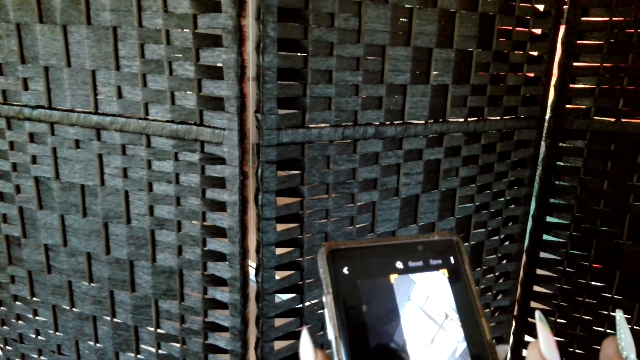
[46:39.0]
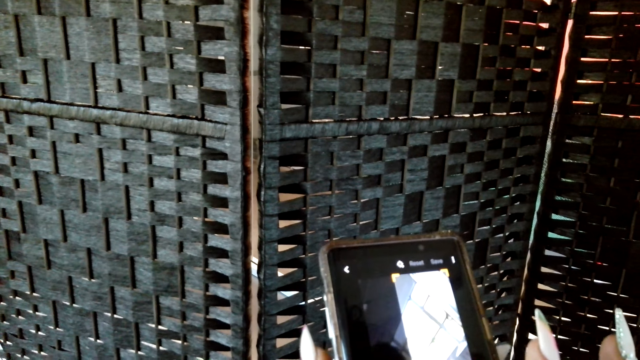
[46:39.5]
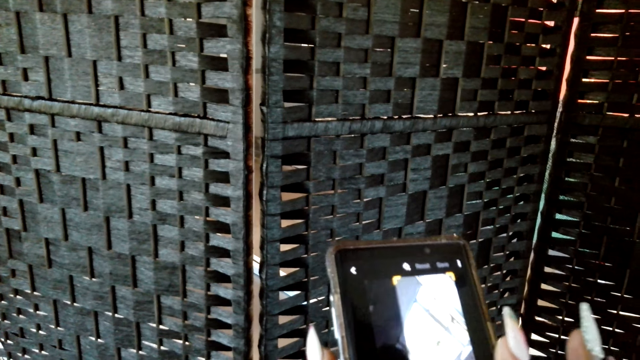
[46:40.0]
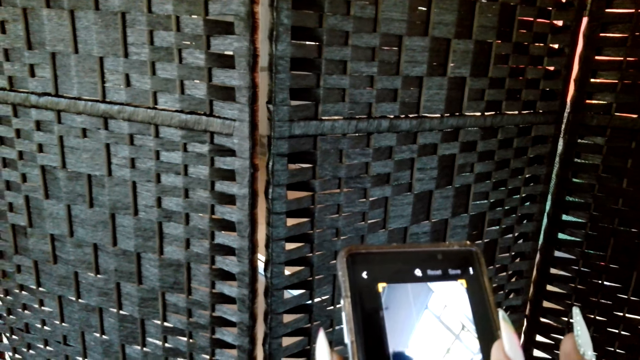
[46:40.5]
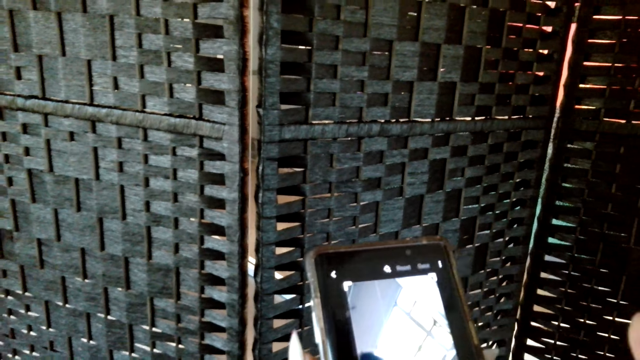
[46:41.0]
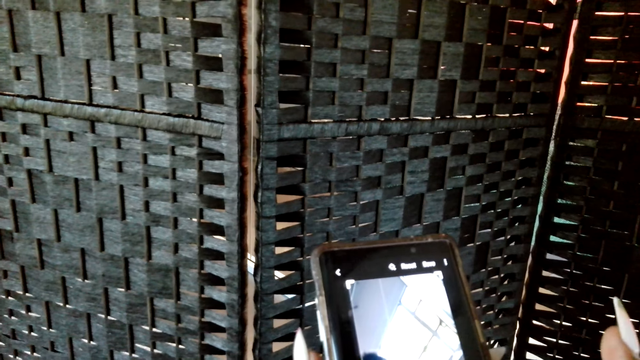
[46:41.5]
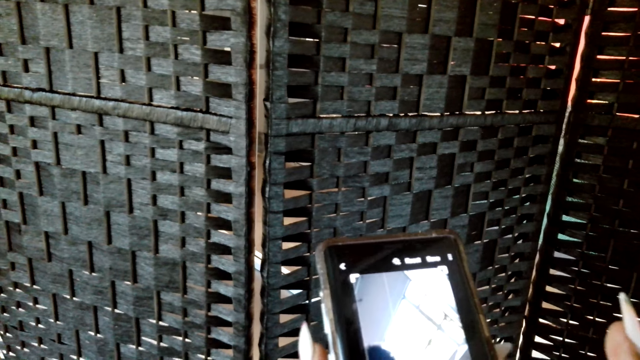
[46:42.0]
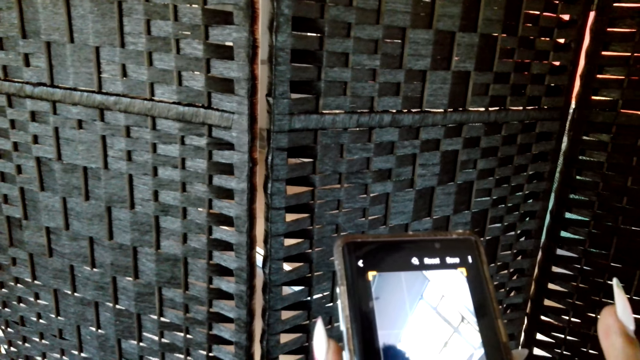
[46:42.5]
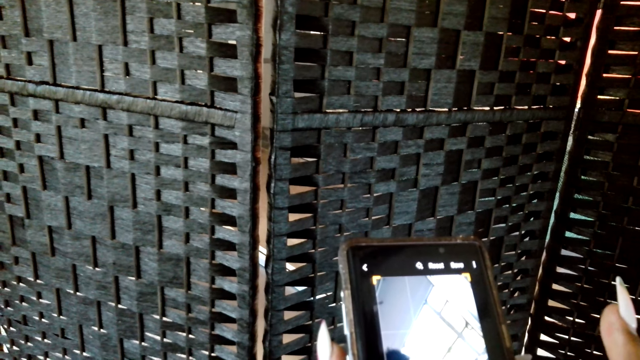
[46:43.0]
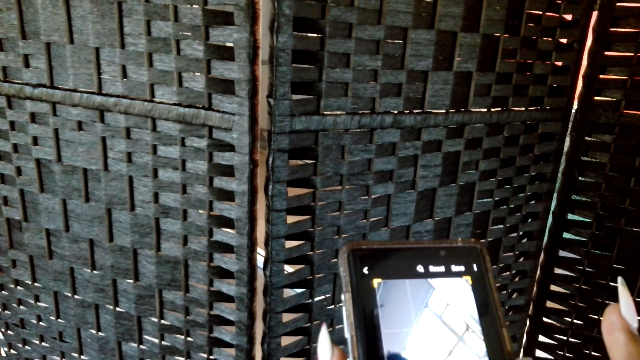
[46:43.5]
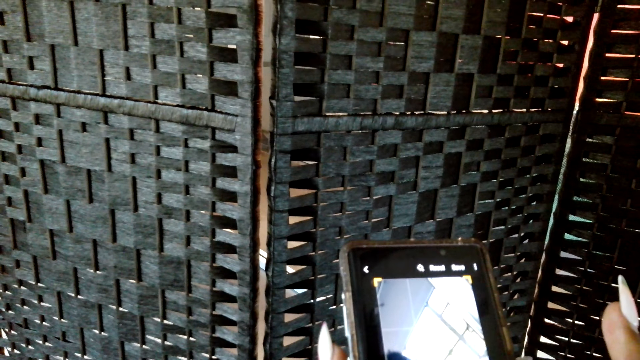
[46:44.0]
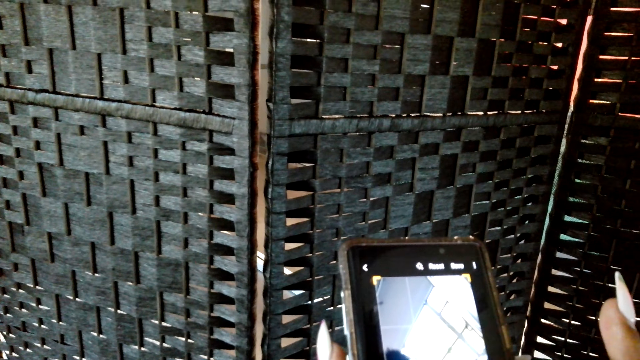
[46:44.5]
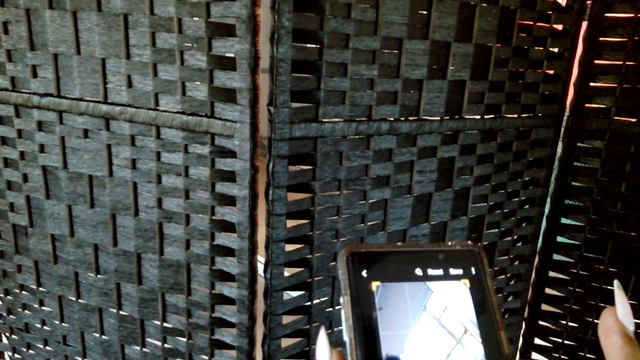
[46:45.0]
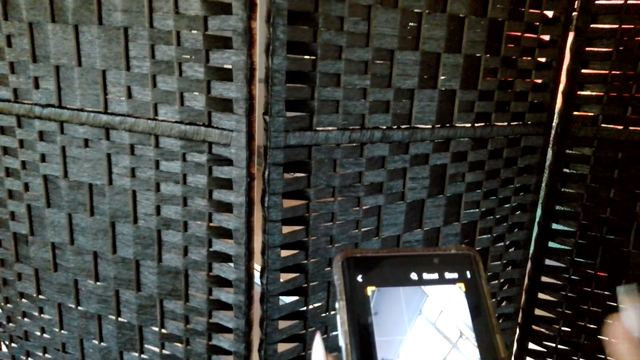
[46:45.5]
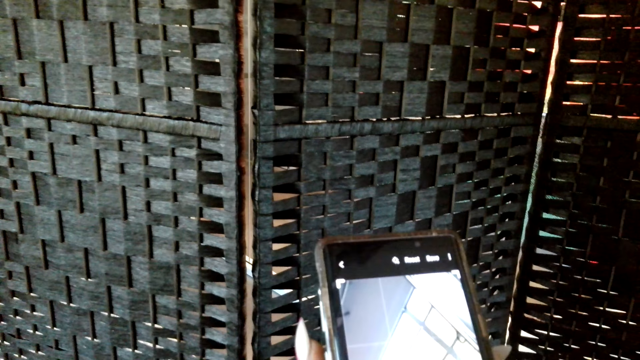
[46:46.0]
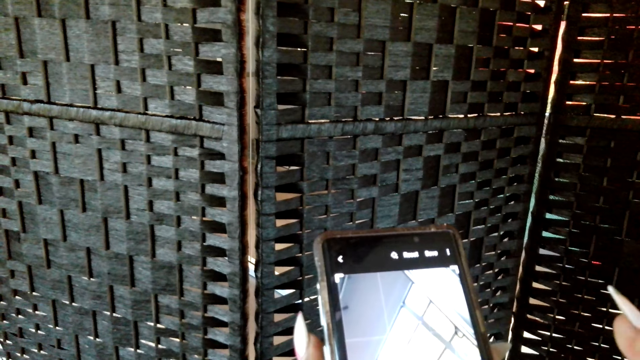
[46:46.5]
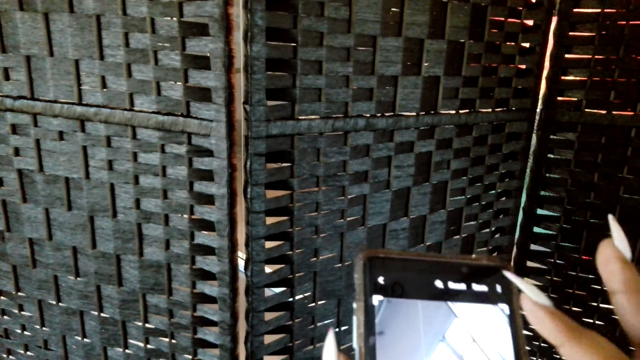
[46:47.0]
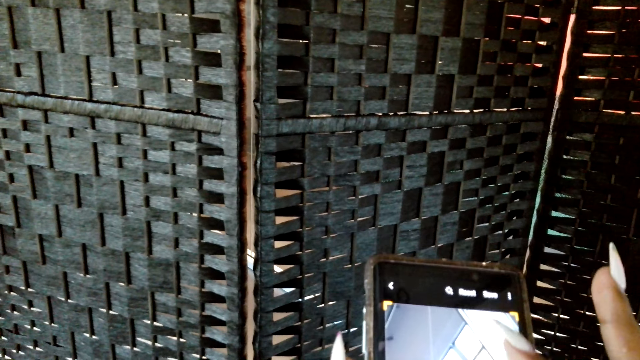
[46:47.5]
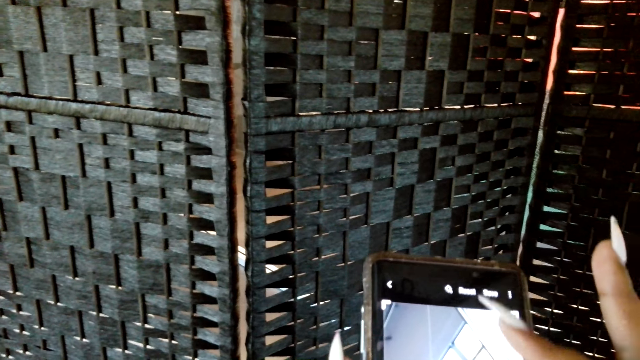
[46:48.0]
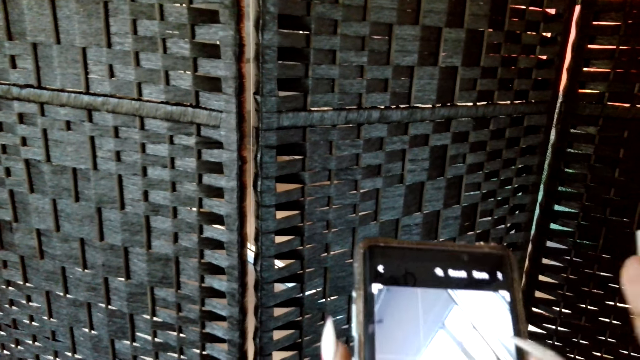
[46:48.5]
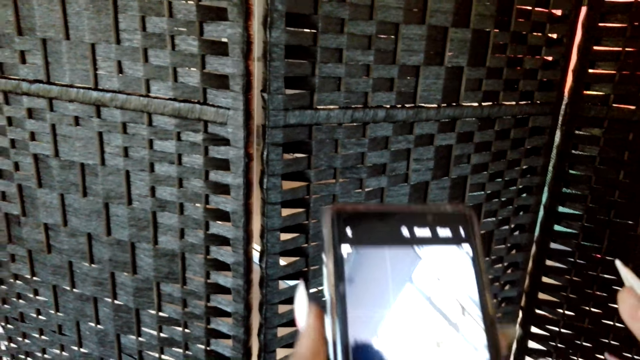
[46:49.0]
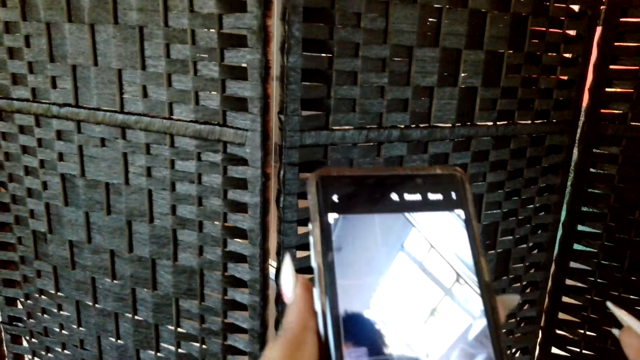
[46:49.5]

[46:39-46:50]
The camera wearer crops a photo on a phone.

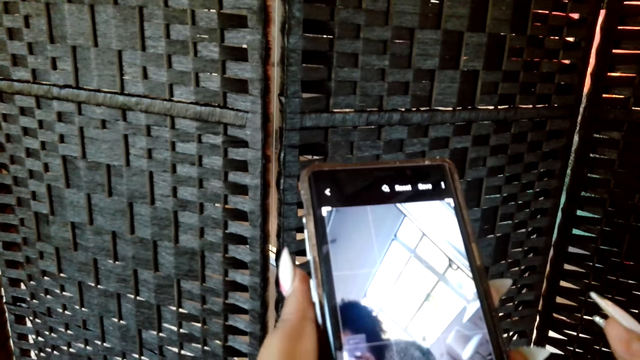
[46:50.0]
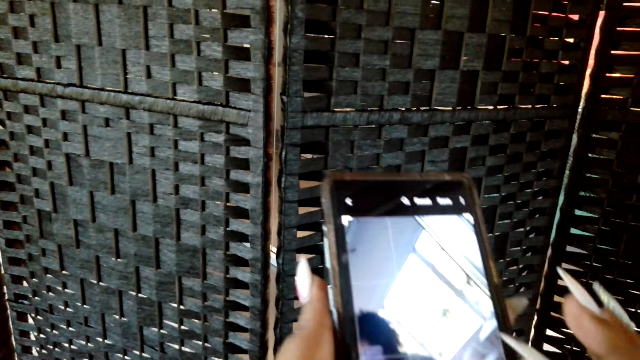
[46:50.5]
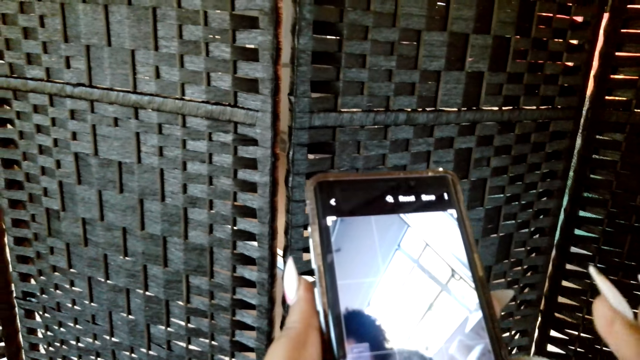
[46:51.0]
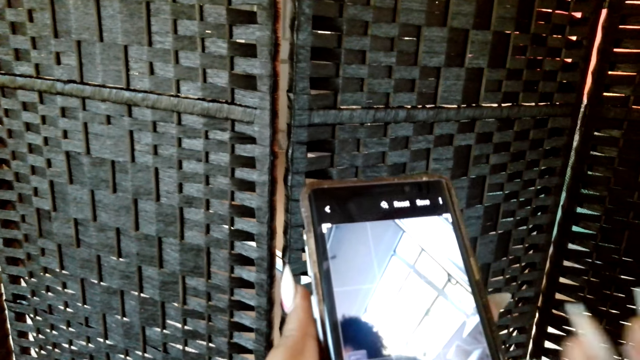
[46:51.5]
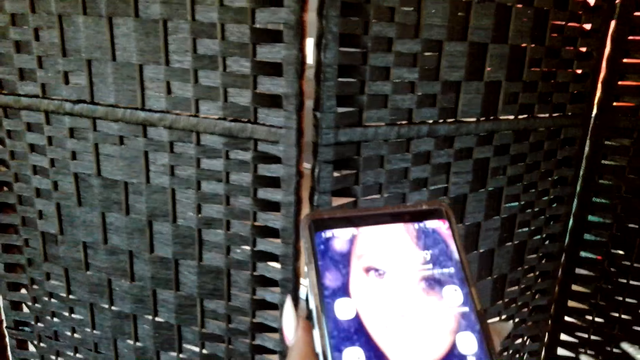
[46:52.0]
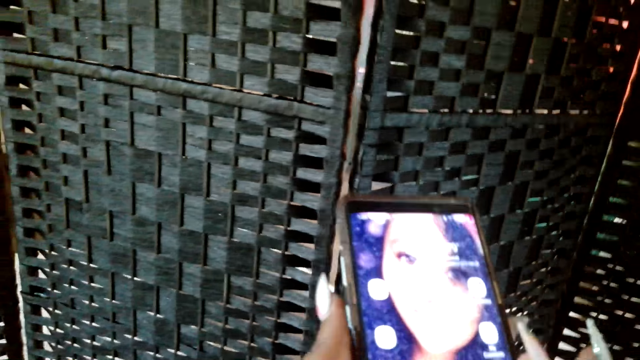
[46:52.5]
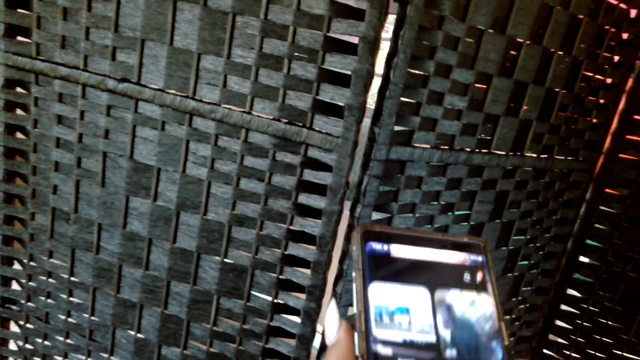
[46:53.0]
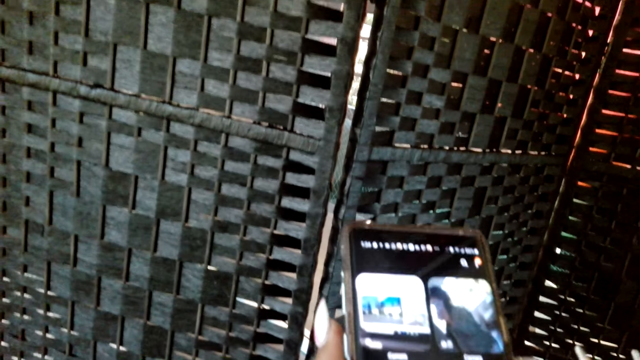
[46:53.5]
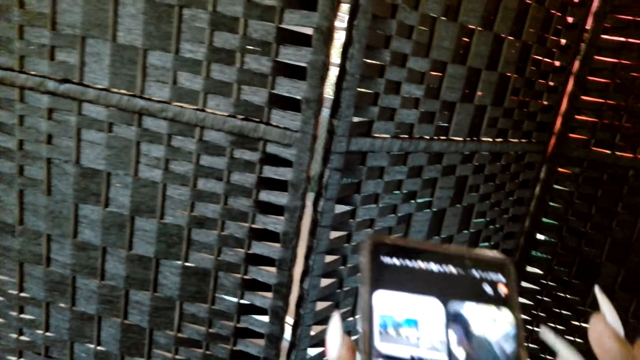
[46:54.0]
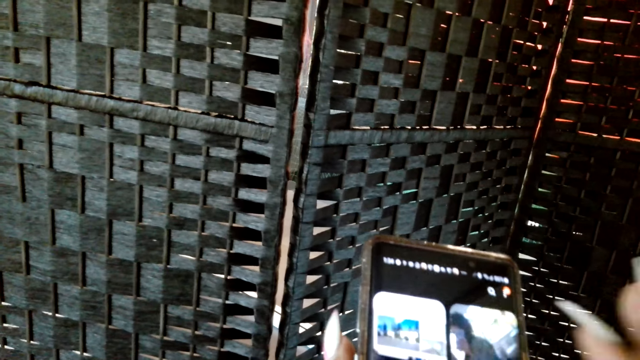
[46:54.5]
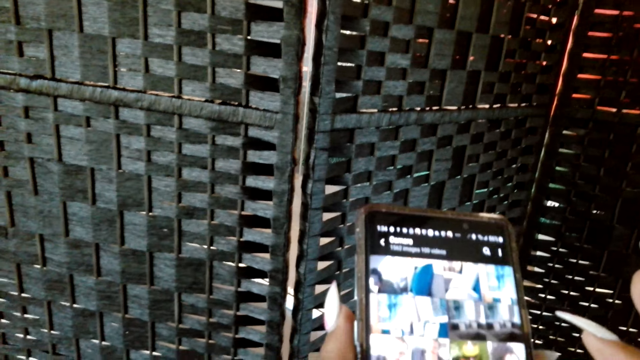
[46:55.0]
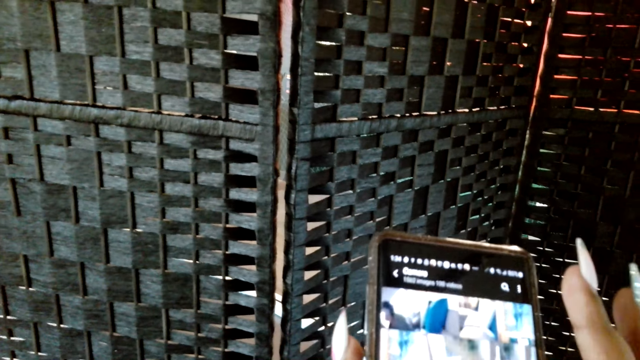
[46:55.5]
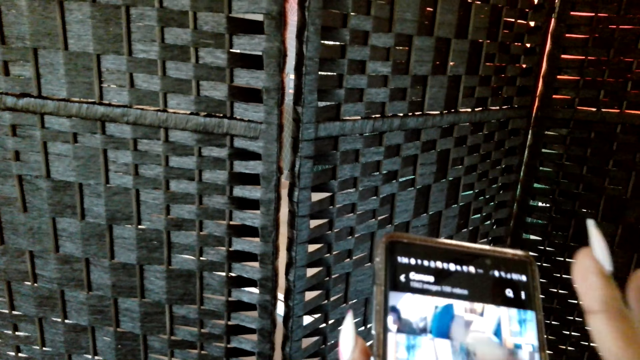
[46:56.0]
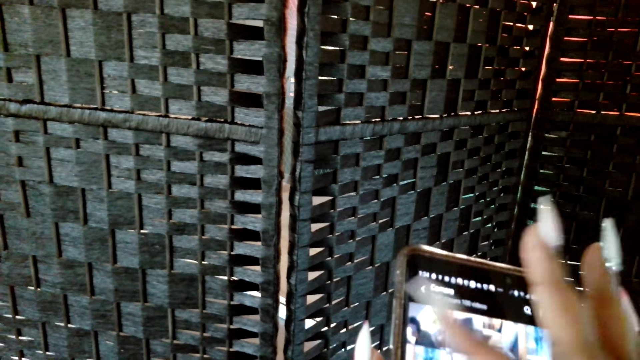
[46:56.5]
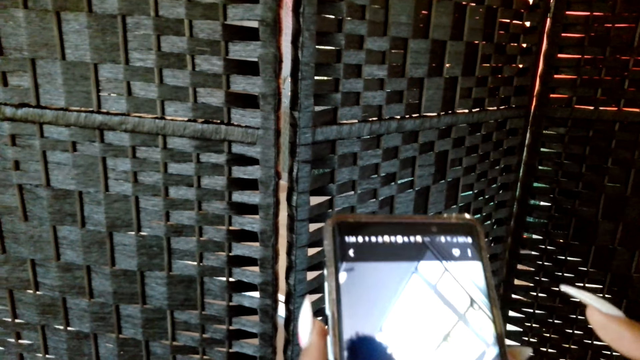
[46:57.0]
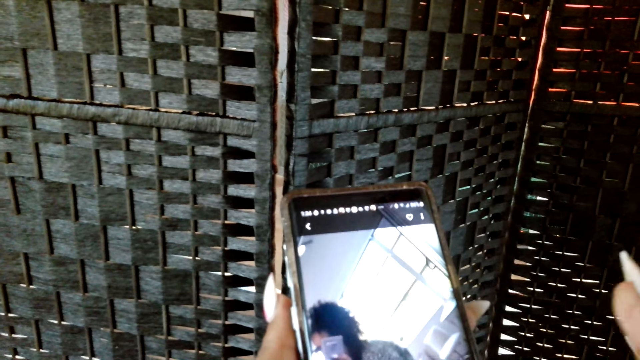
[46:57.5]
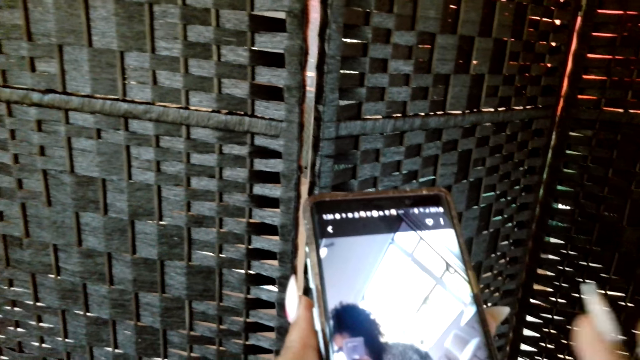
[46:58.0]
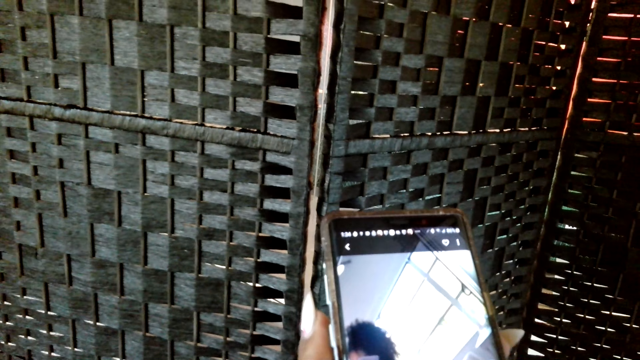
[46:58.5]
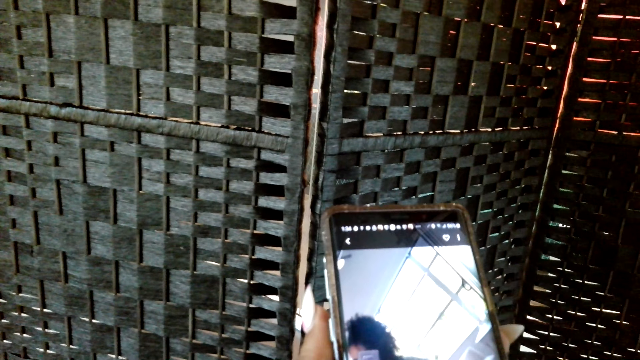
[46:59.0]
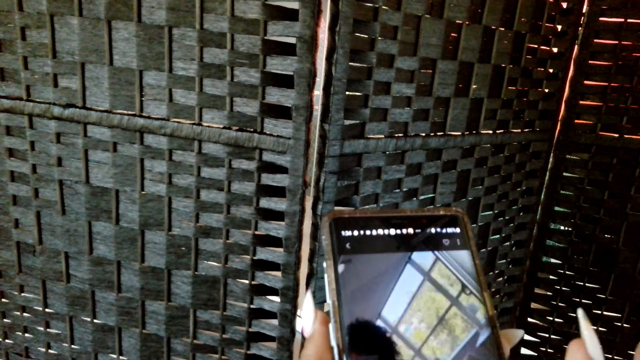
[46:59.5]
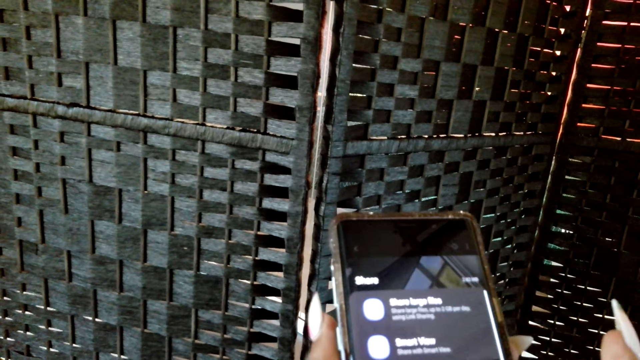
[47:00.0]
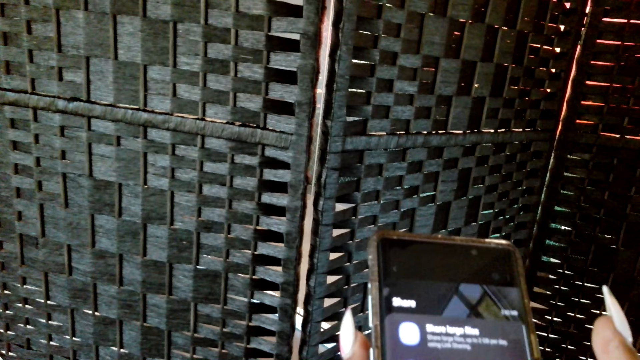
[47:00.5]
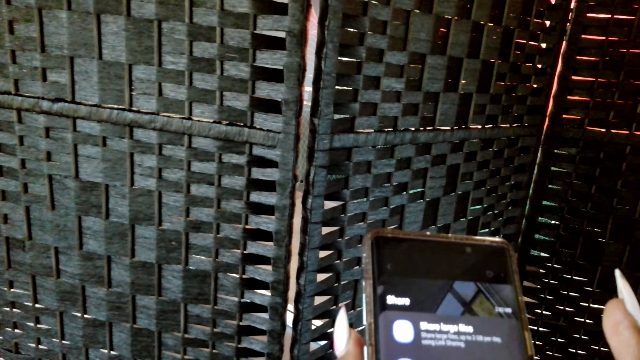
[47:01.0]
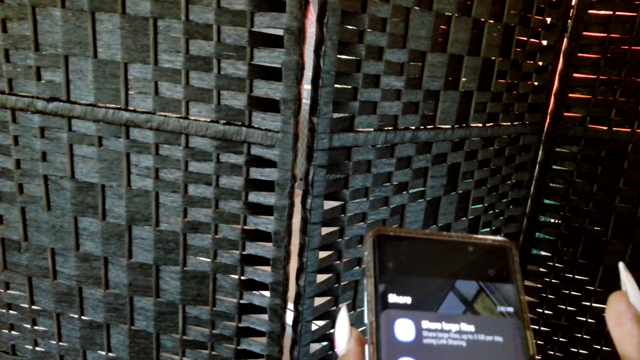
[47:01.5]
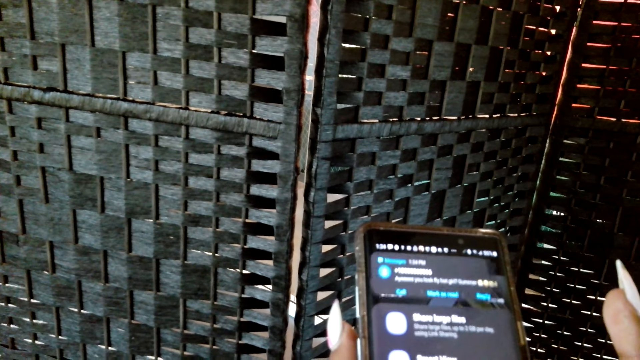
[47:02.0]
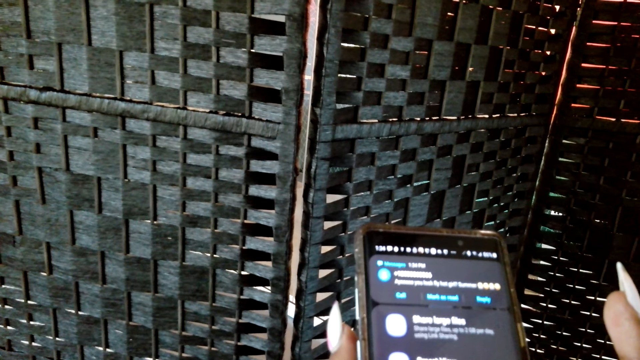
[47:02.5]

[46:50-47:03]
The camera wearer touches a phone. They touch the phone repeatedly.
